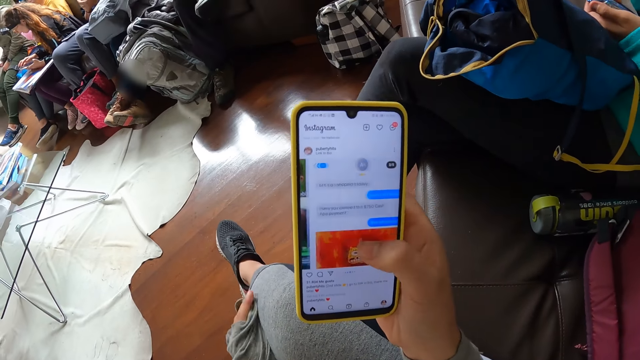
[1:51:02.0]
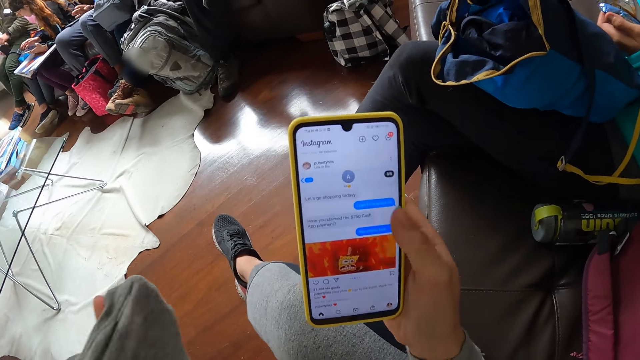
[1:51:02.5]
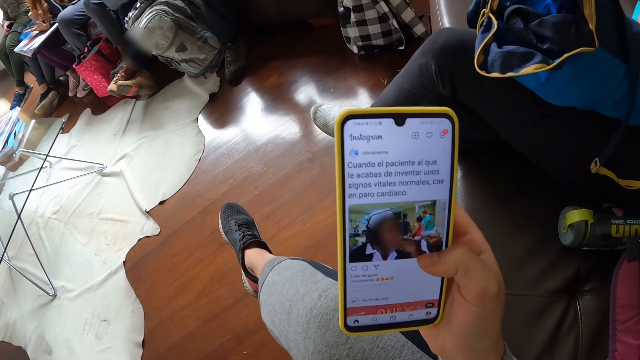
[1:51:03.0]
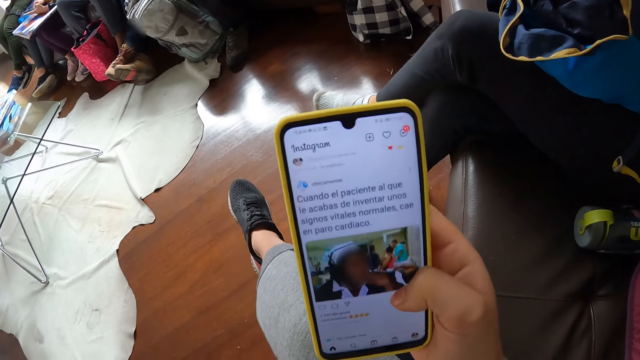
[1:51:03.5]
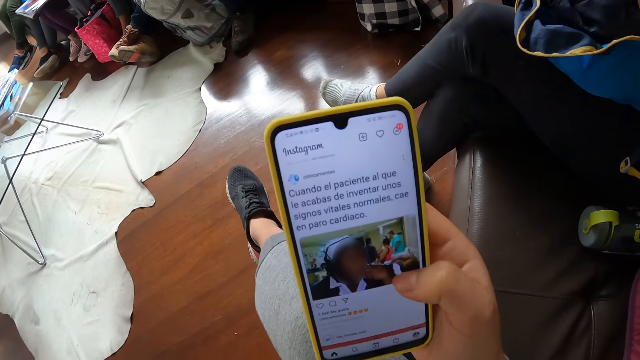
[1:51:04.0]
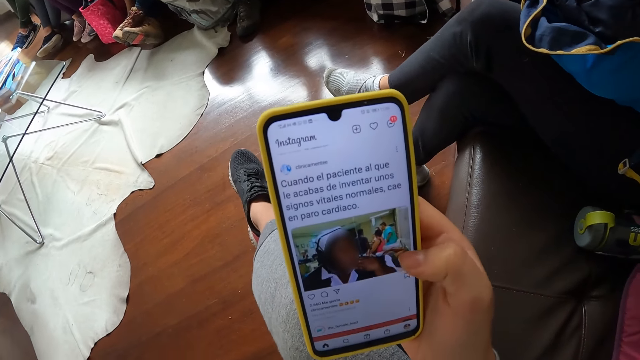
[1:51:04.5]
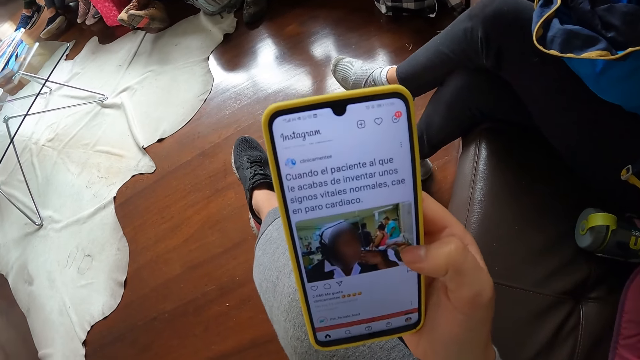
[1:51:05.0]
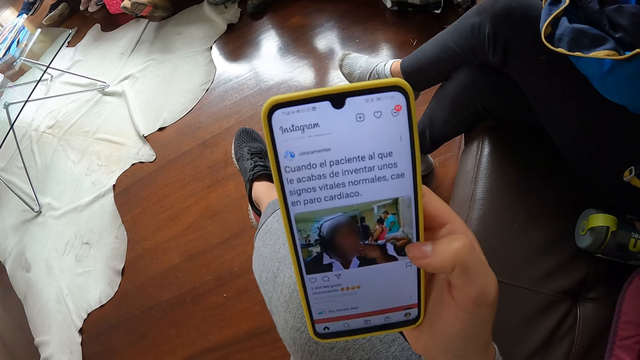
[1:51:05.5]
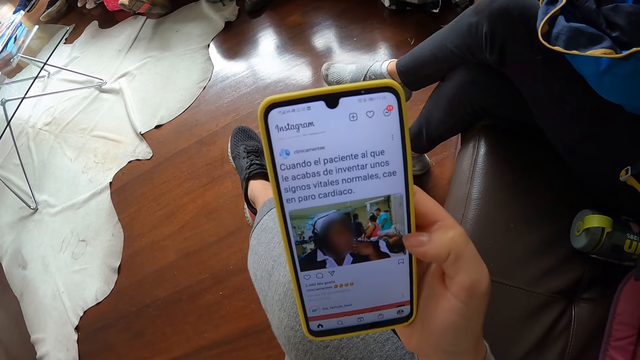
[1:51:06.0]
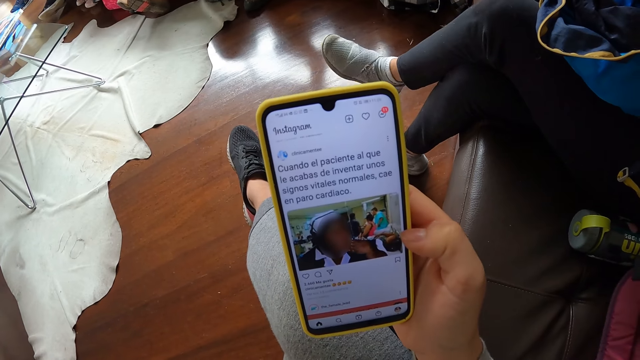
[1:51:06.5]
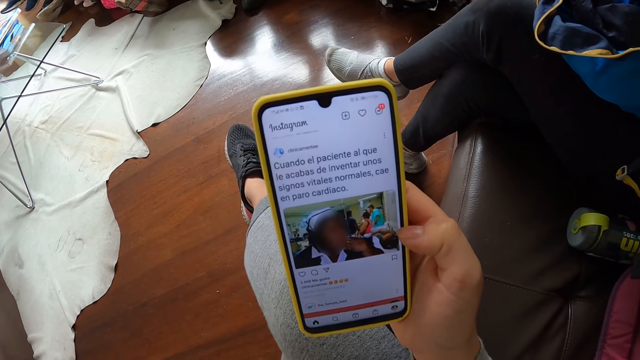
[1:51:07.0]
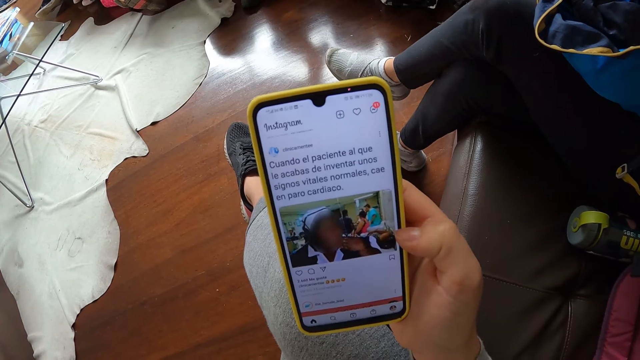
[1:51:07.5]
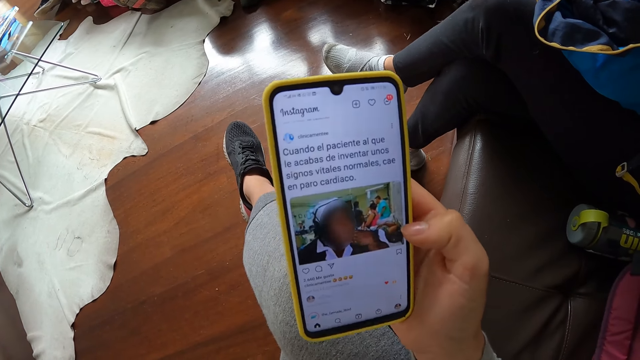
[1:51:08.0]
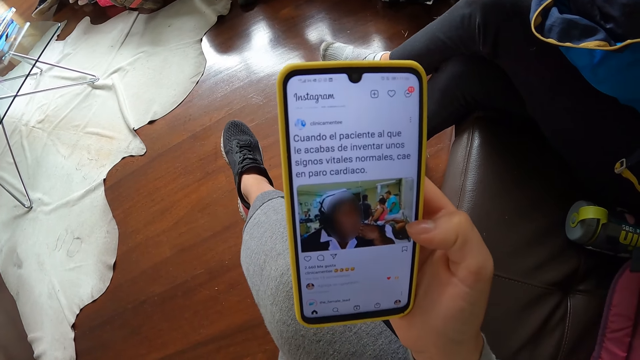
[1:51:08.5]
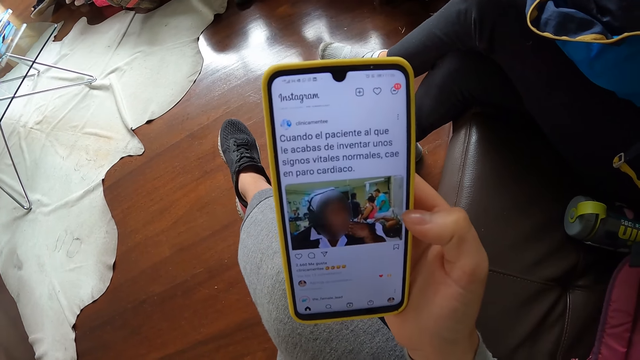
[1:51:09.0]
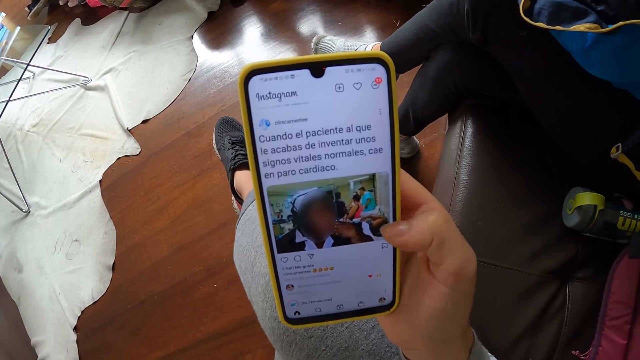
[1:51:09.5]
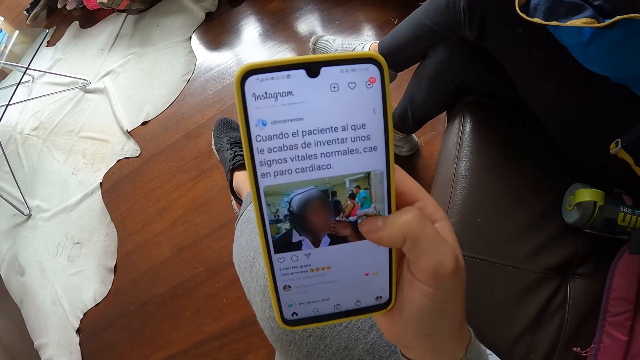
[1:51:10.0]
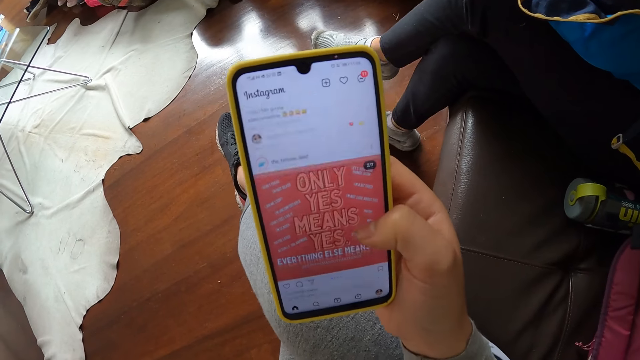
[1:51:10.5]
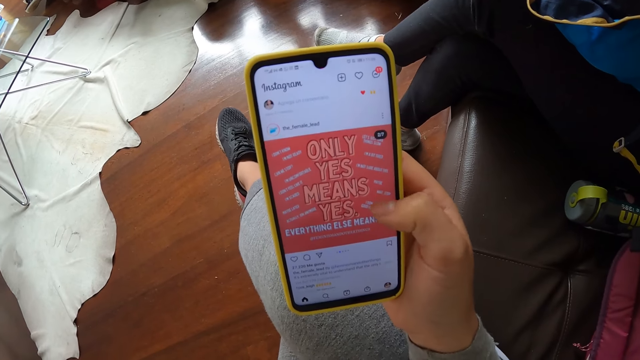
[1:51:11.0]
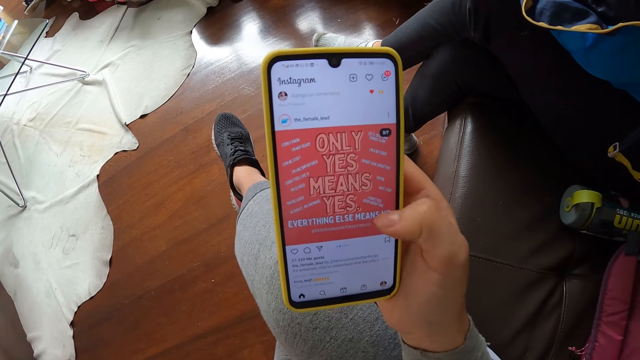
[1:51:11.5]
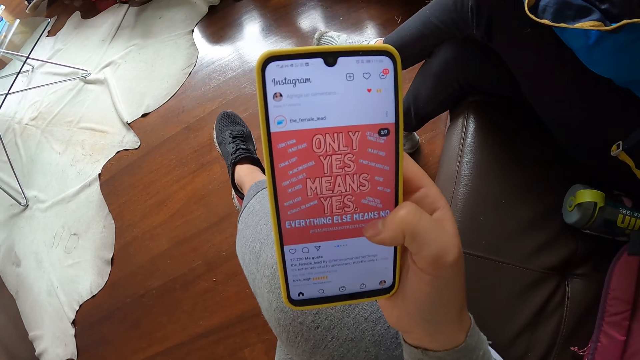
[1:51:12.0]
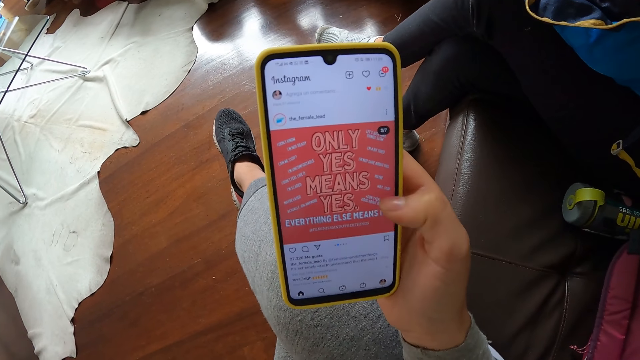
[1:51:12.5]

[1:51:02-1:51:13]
The camera wearer operates the phone with her right hand.

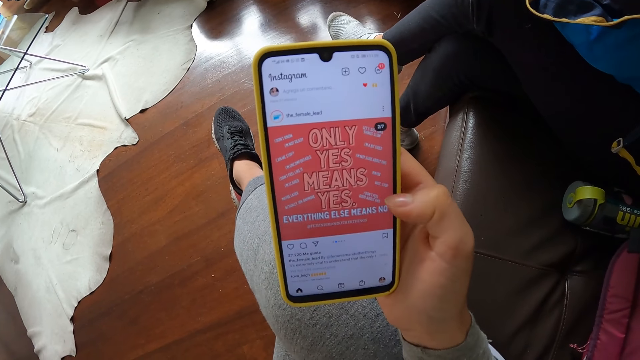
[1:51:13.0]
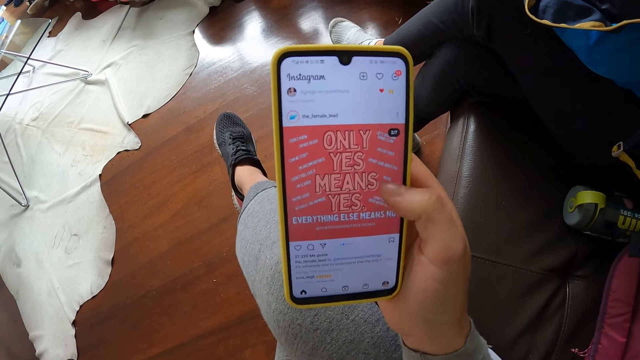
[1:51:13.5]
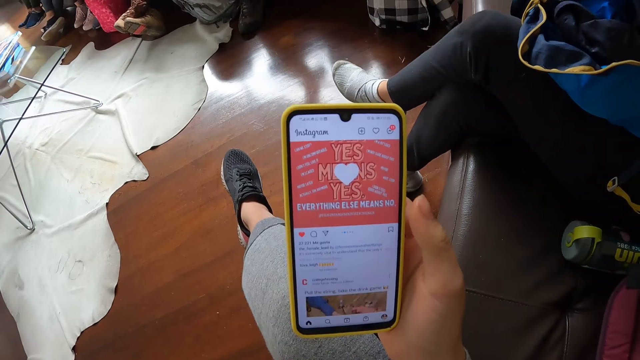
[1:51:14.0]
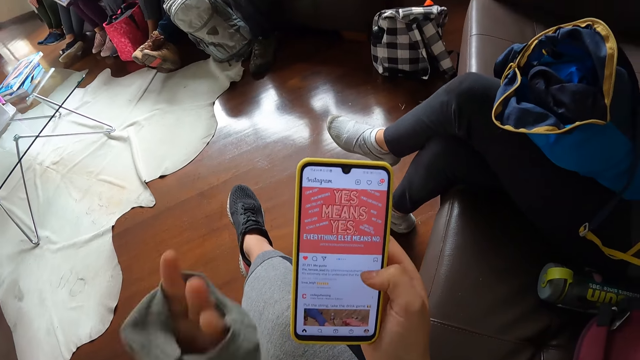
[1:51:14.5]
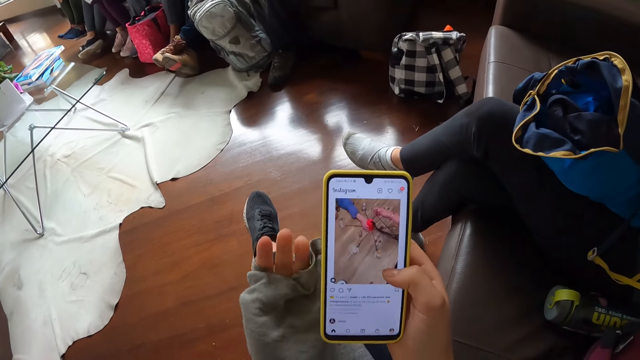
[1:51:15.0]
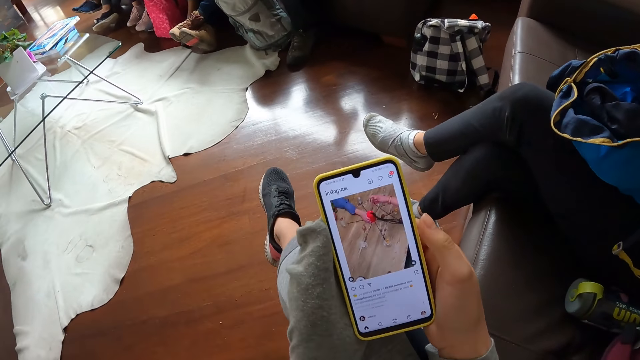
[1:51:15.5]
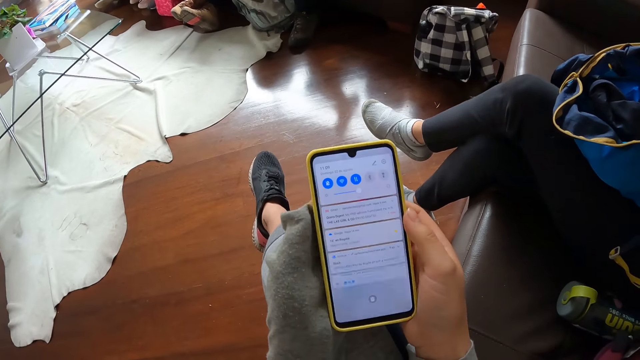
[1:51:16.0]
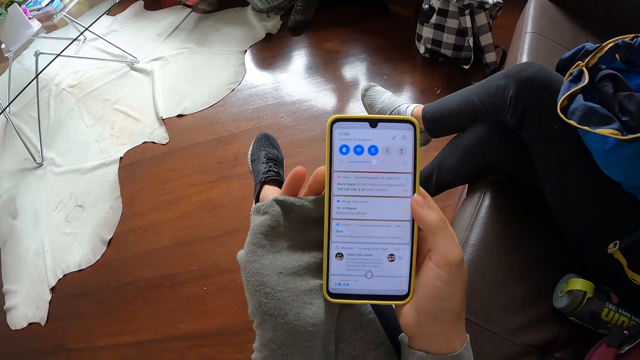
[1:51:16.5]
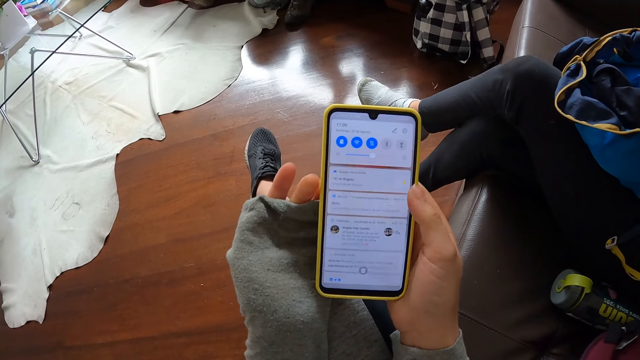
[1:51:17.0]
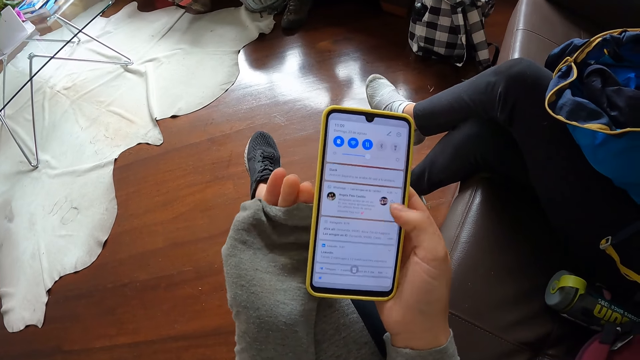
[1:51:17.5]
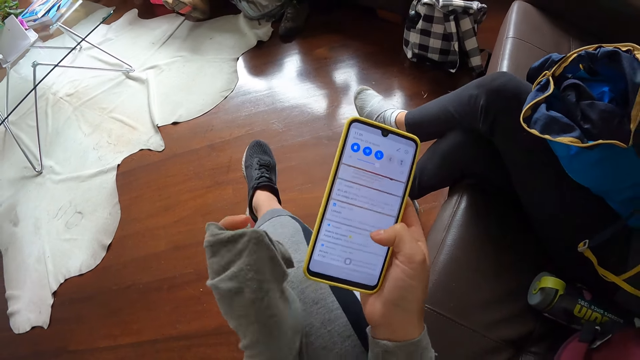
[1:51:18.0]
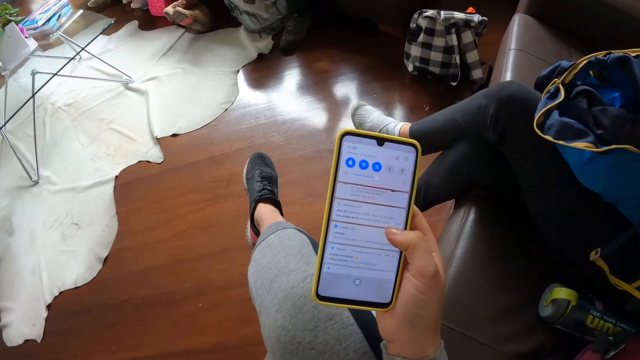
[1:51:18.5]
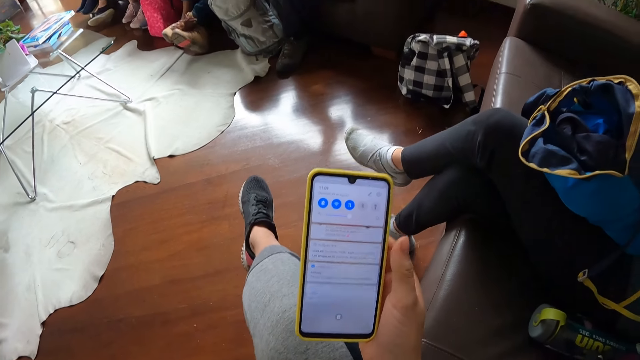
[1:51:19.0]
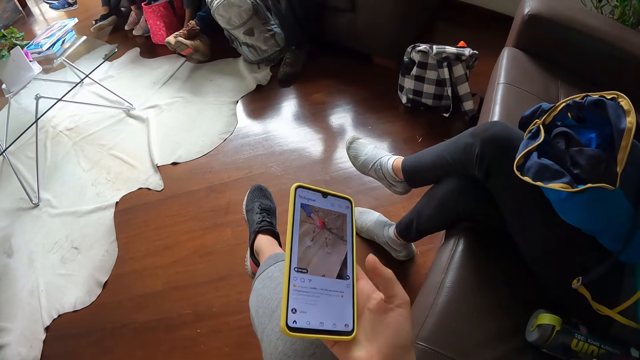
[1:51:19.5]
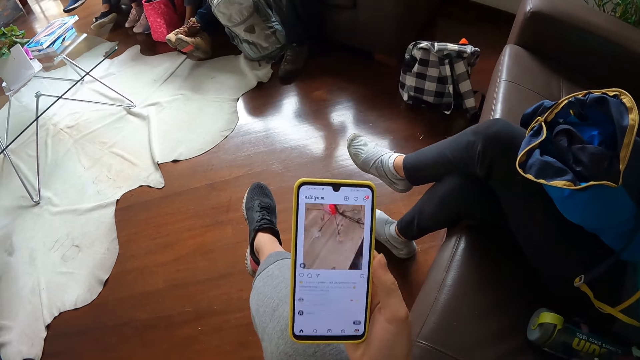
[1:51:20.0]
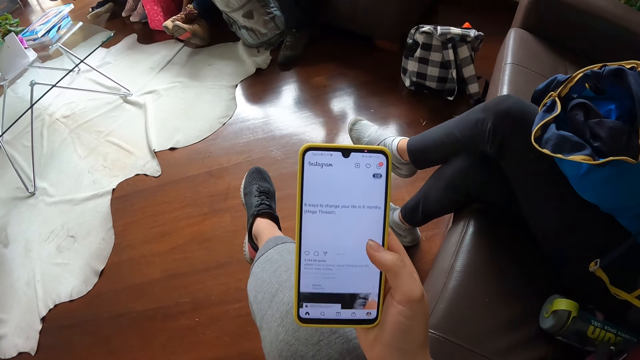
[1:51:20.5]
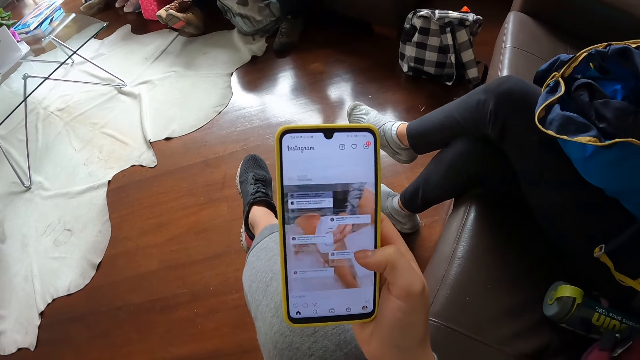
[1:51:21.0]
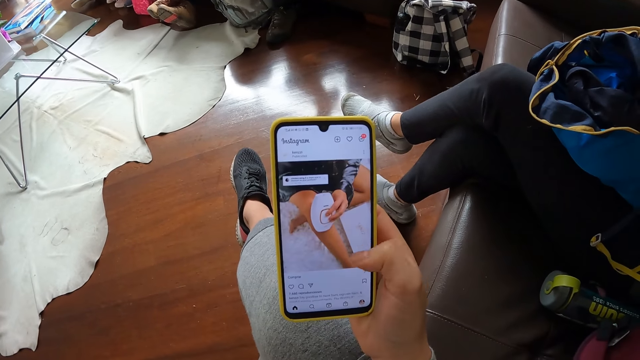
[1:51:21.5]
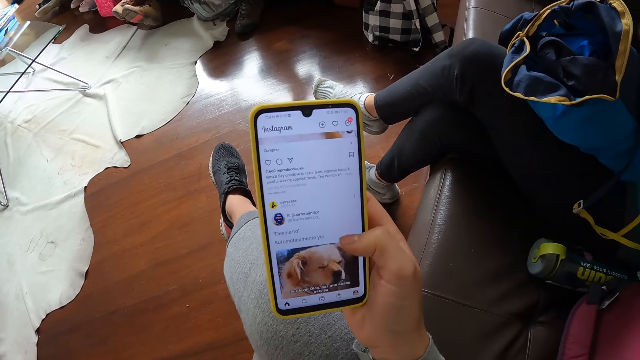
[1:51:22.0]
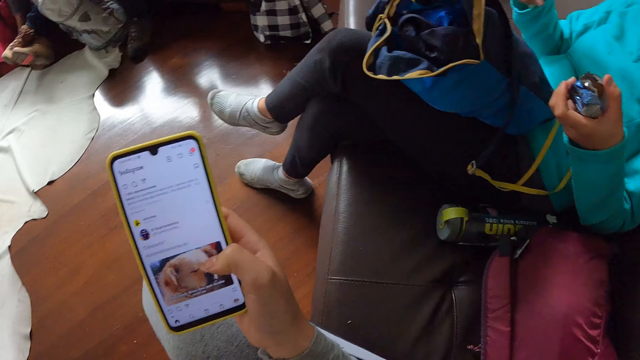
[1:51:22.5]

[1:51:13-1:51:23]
The camera wearer operates the phone with both hands. She operates the phone with her right hand.
